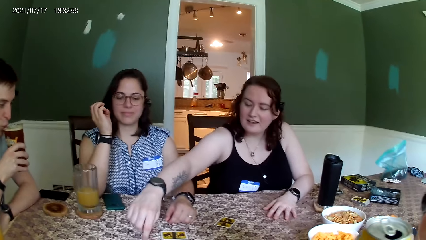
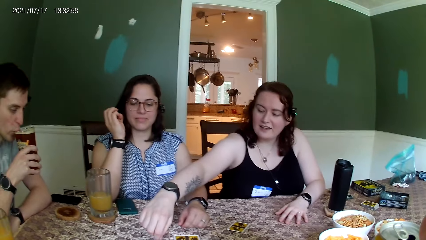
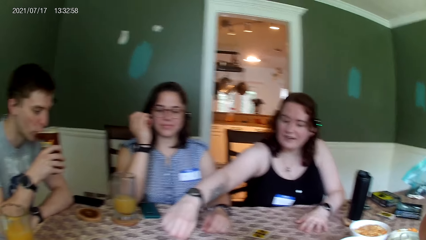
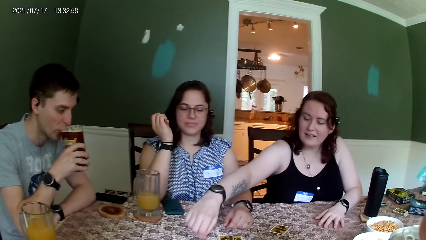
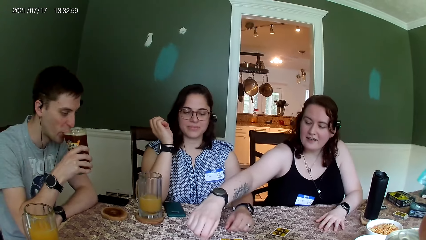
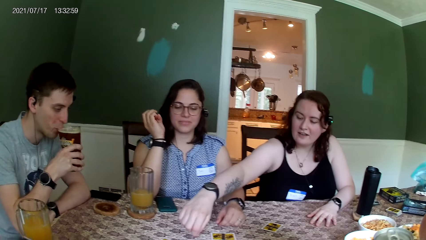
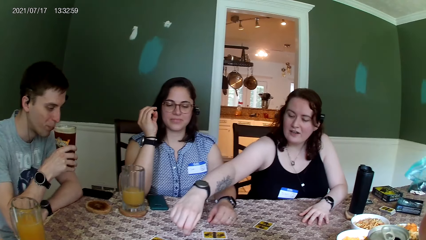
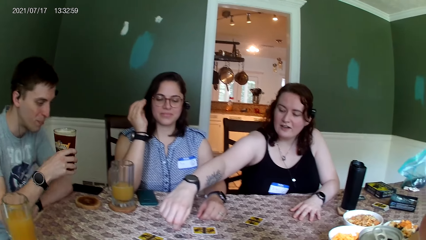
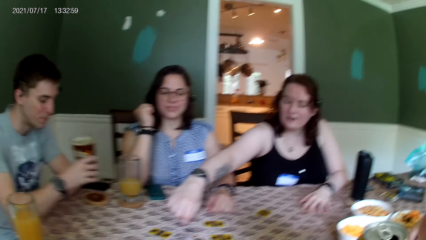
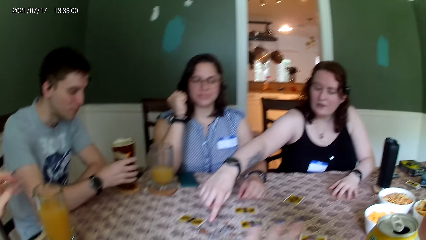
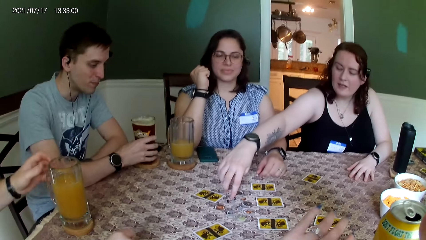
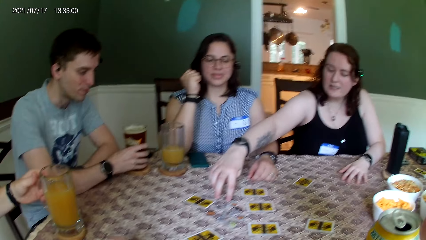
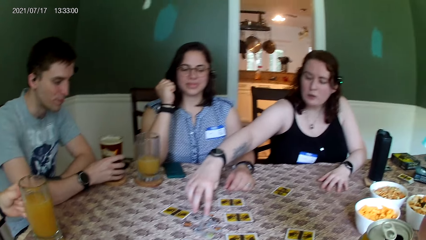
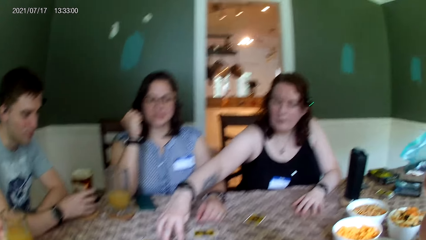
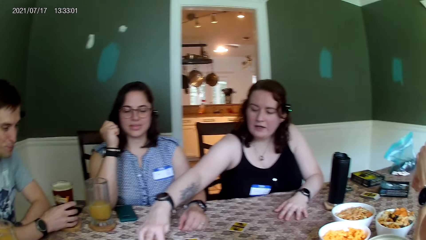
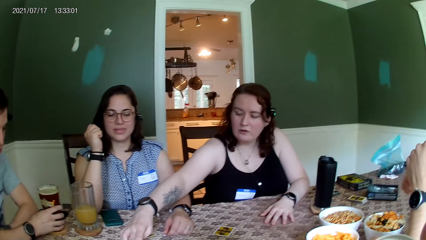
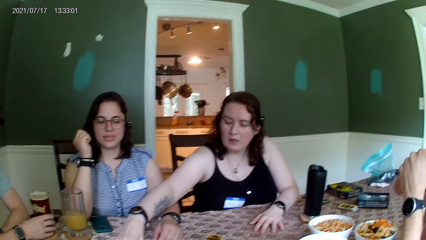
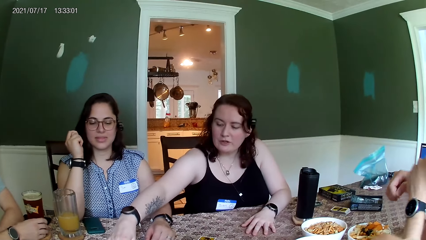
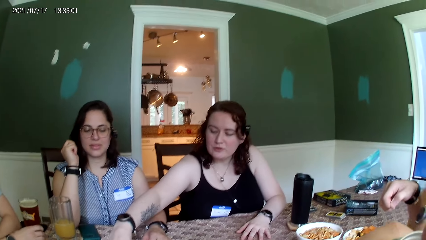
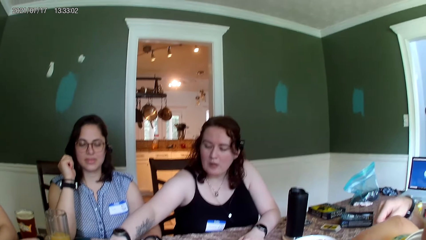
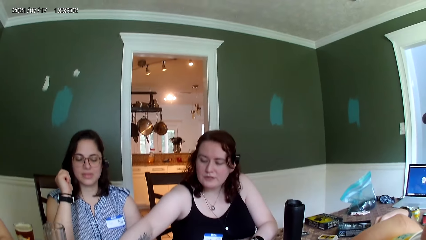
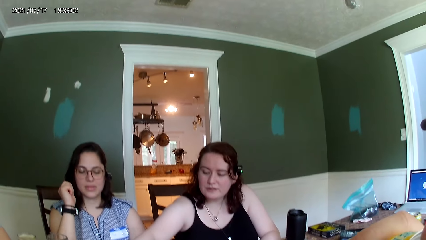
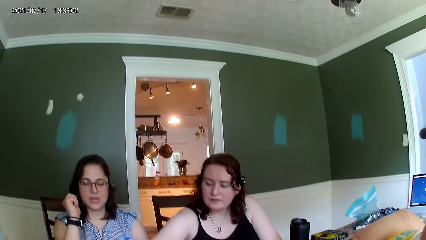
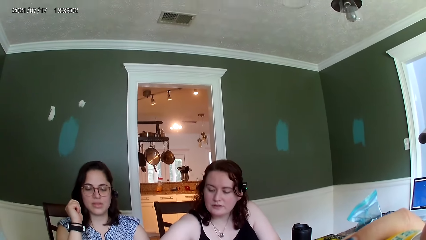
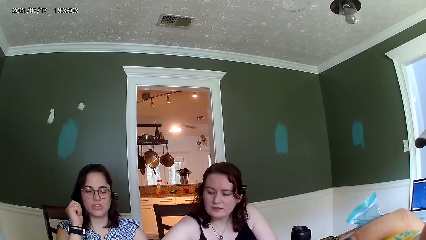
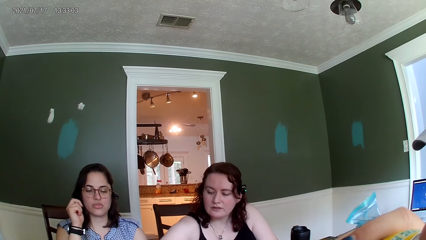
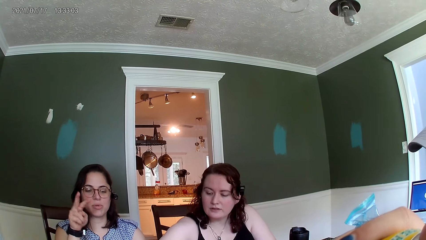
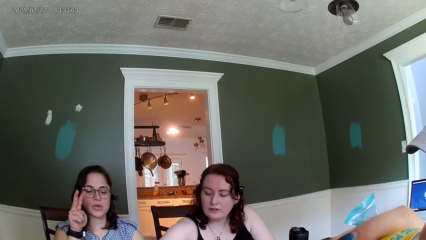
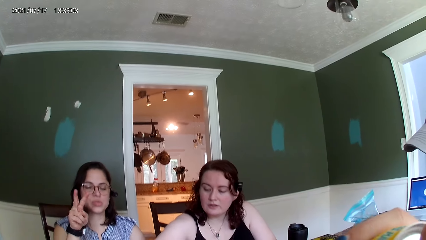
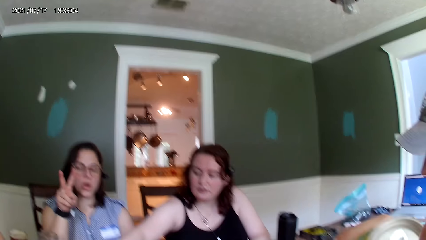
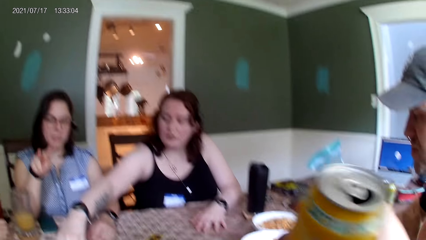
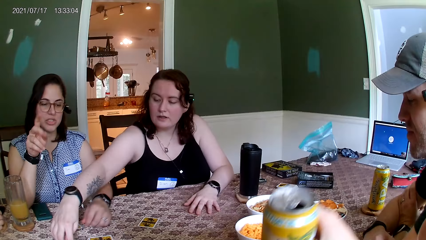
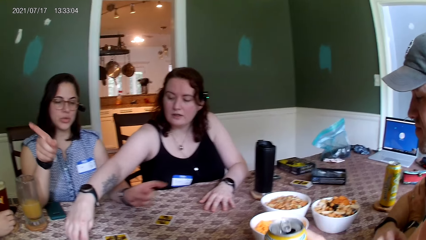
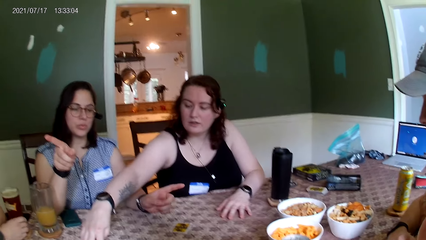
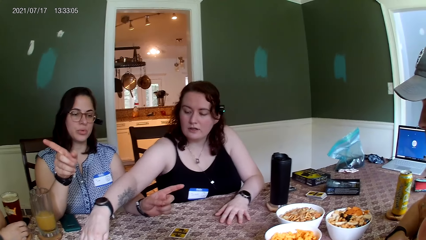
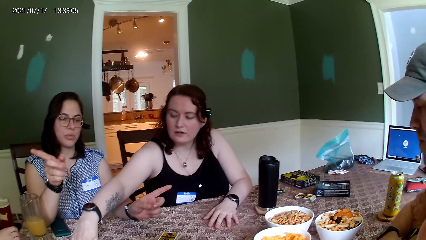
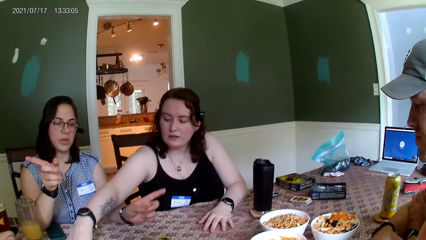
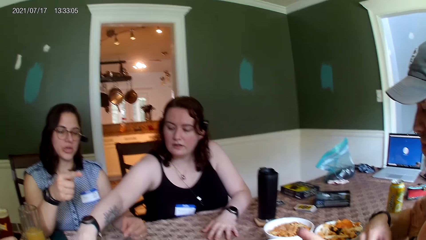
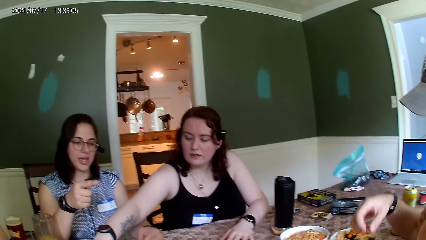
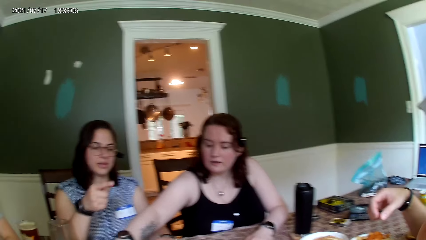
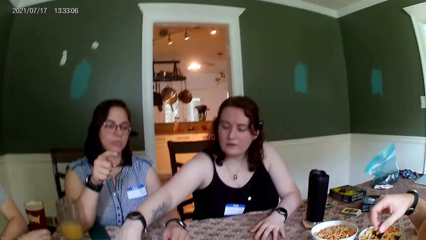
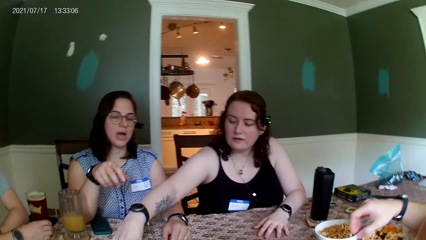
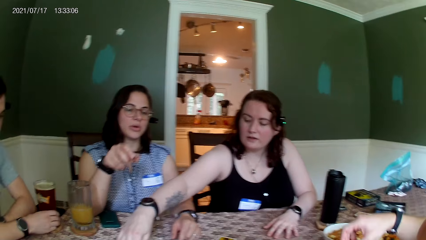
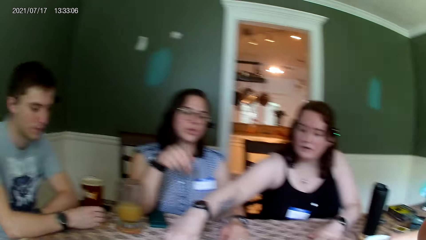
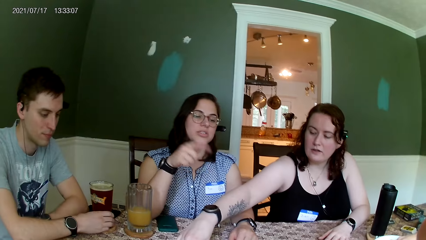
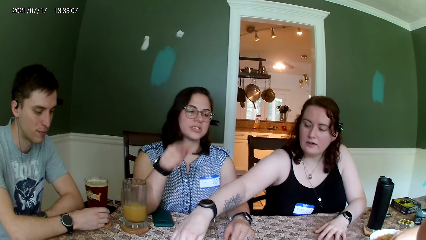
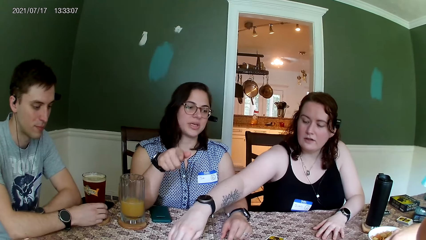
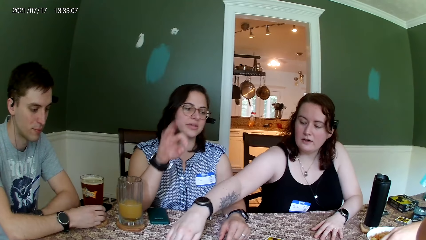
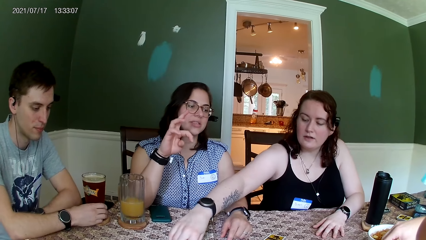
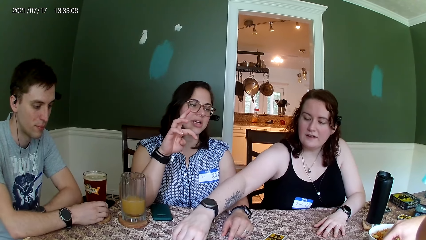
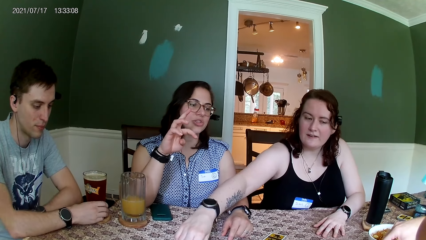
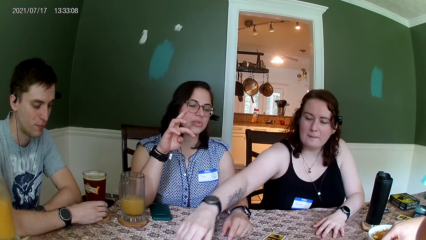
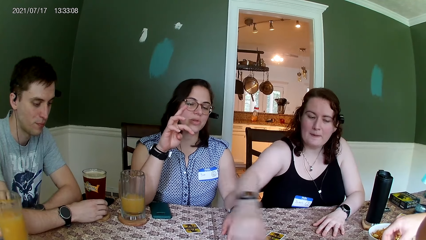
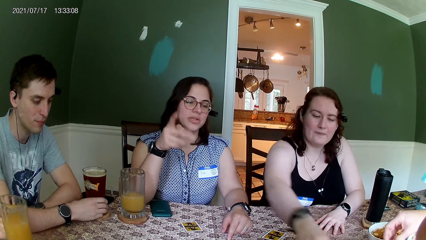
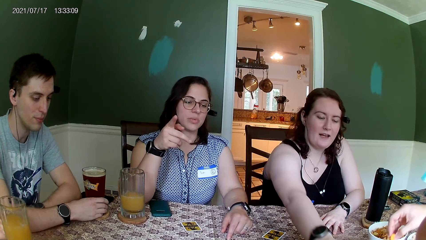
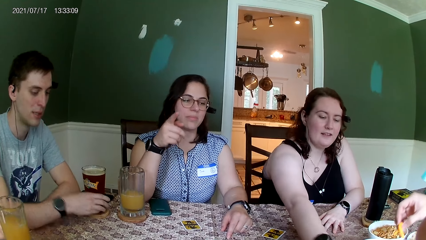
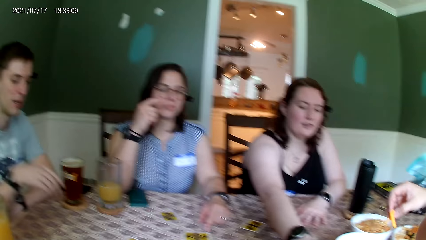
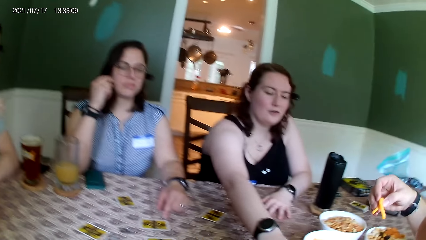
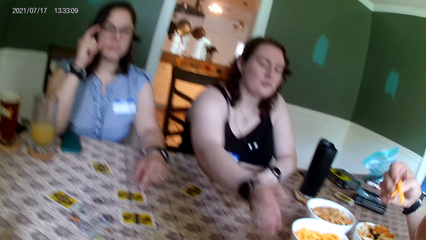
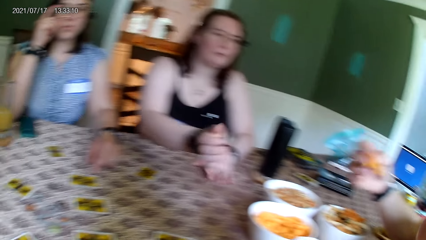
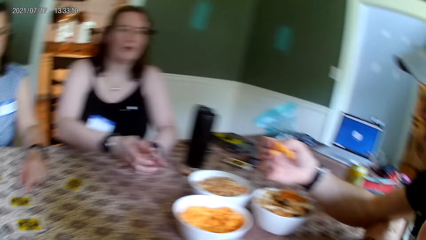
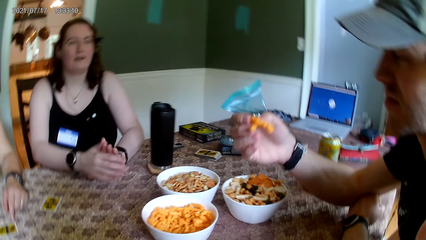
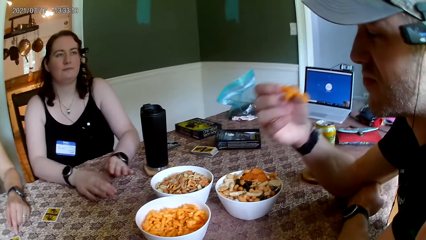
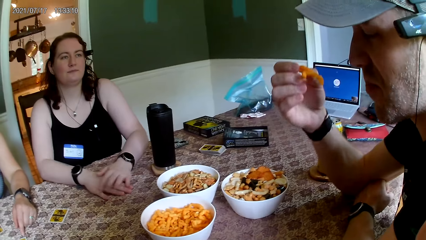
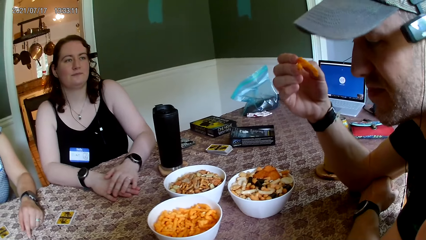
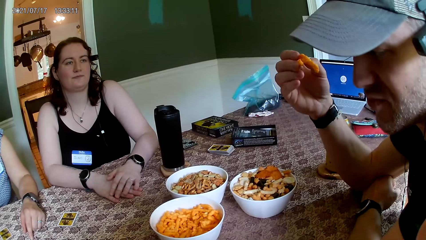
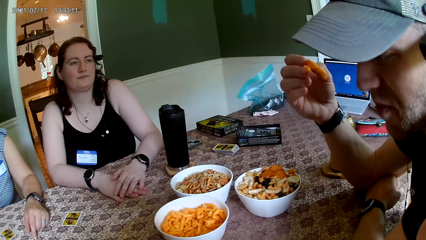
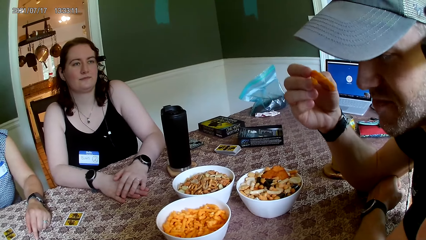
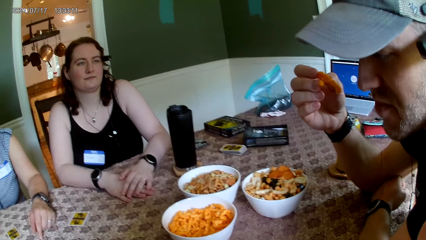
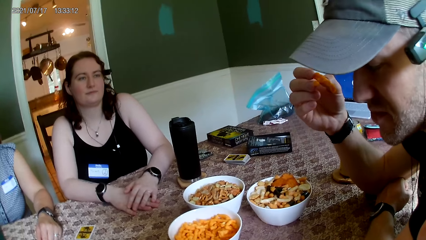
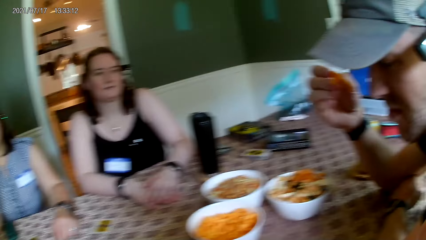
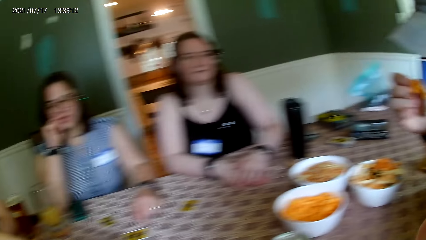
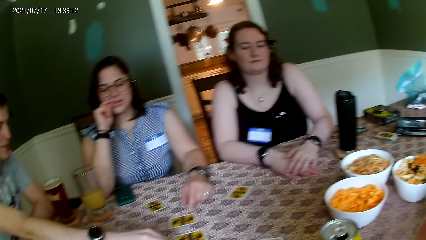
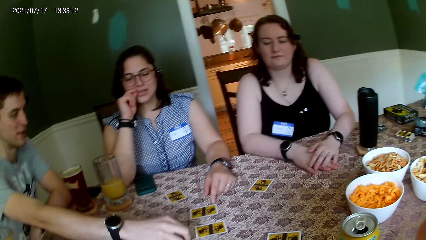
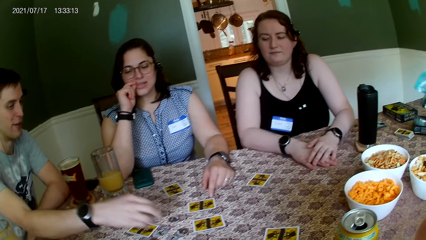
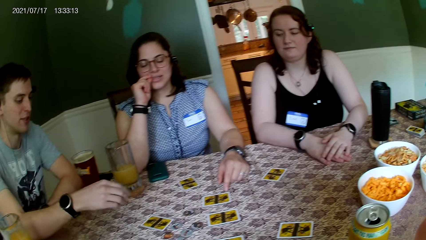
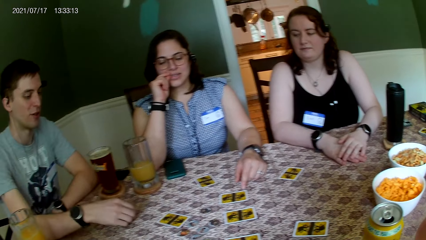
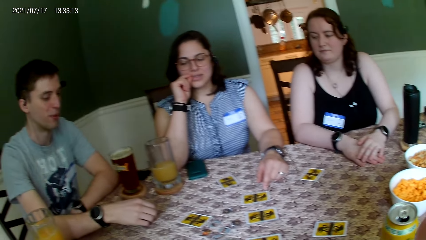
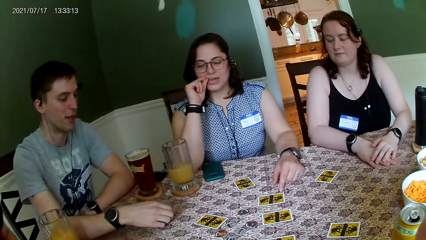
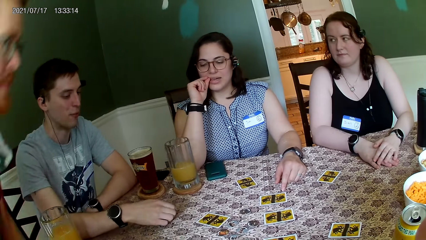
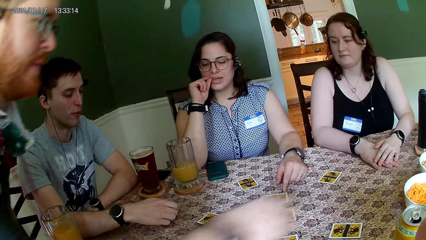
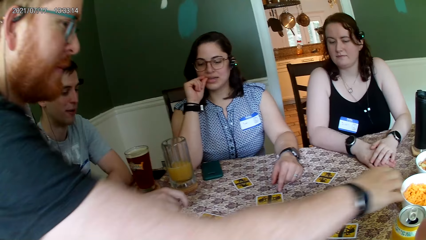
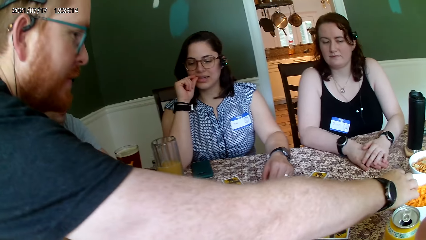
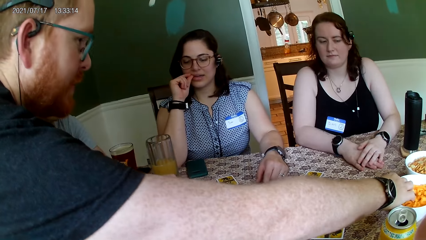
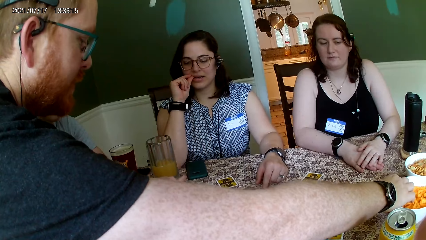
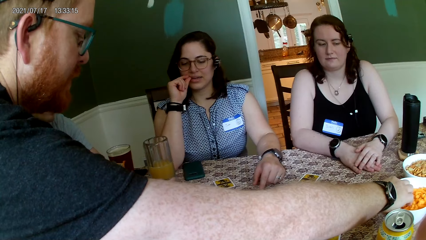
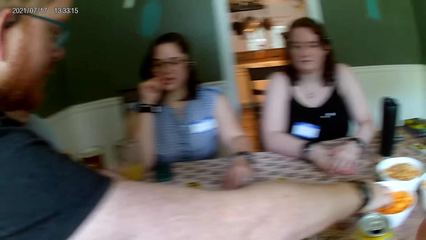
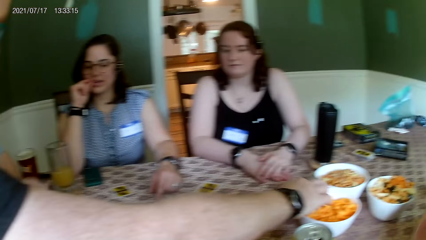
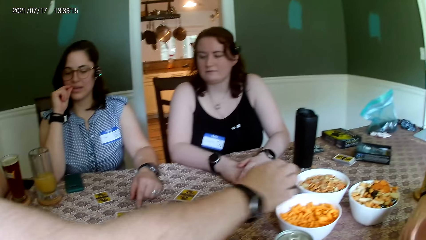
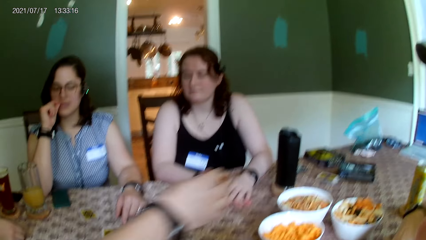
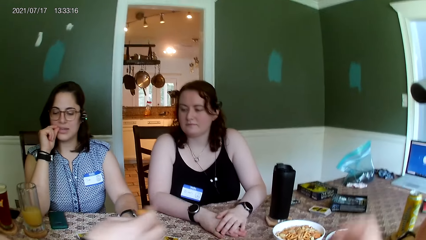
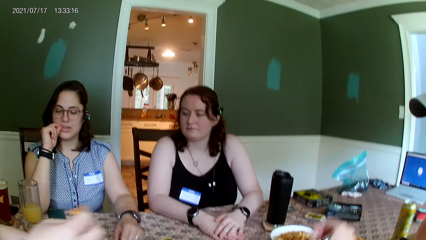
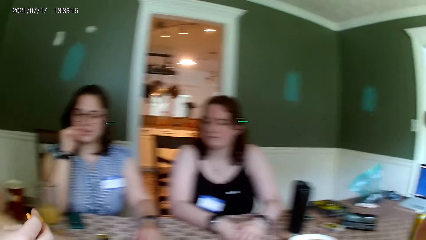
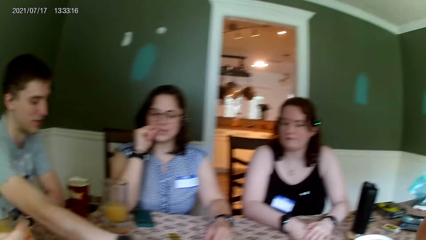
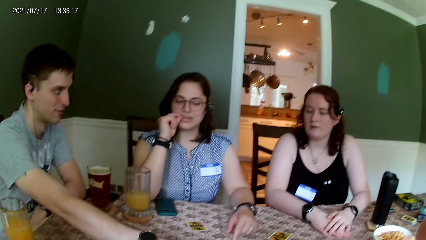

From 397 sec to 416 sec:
A man drinks from the cup and drops the cup of drink on the wood saucer on the table with his right hand. Another man picks up the cup of drink from the table with his left hand. The camera wearer drinks from the can. She lowers the can drink to the table with her right hand. A third man eats snacks from the bowl with his right hand. A woman moves her hand. The third man picks a snack on the bowl. The first man picks up a chip from the table with his right hand and drops the chip on the table with his right hand. The second man takes a snack from the bowl with his right hand.
